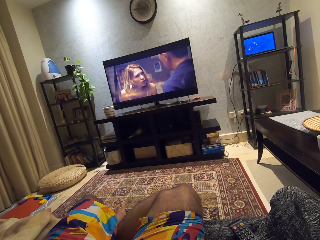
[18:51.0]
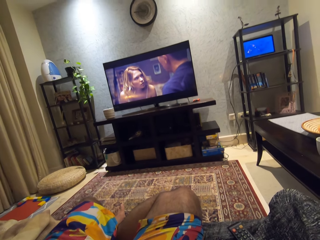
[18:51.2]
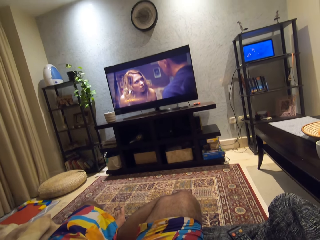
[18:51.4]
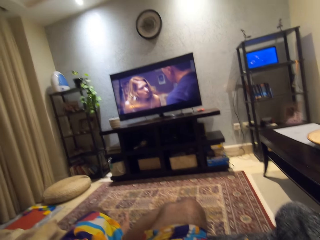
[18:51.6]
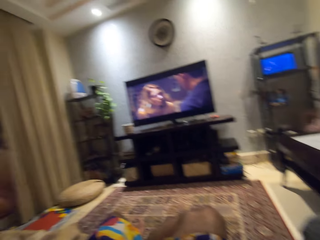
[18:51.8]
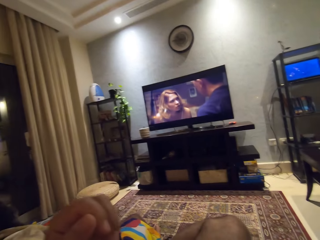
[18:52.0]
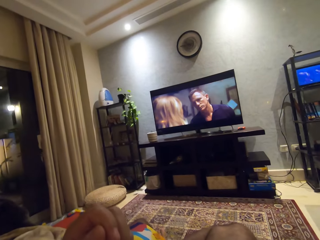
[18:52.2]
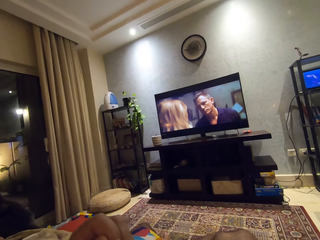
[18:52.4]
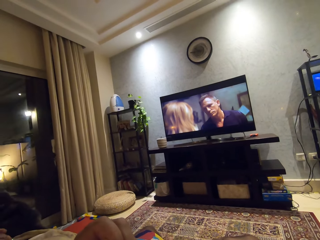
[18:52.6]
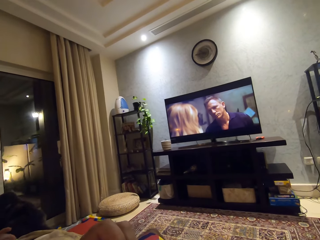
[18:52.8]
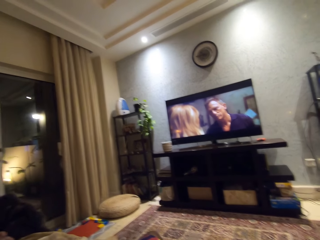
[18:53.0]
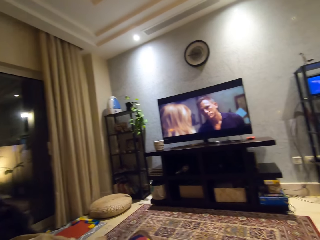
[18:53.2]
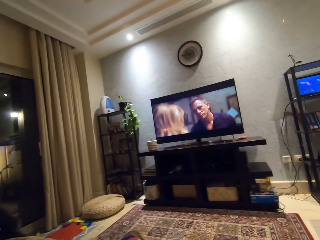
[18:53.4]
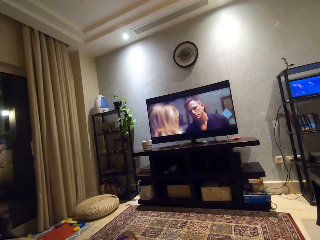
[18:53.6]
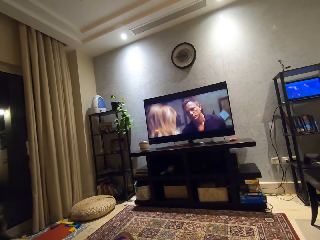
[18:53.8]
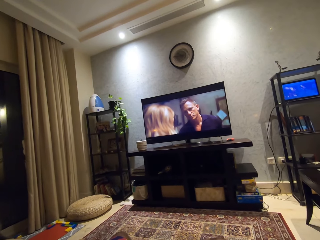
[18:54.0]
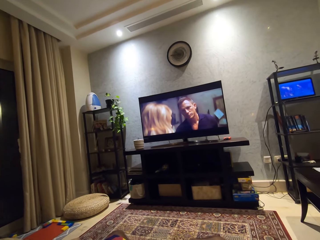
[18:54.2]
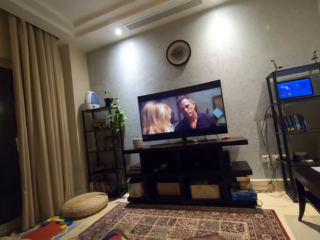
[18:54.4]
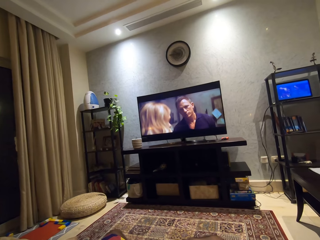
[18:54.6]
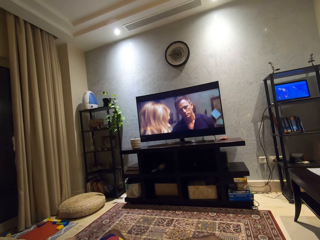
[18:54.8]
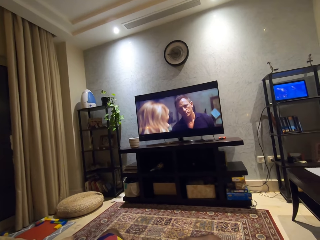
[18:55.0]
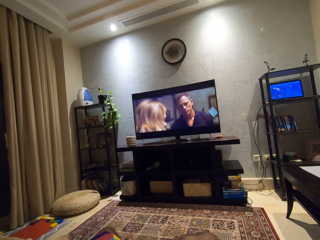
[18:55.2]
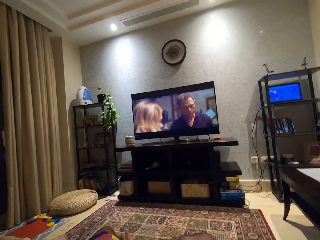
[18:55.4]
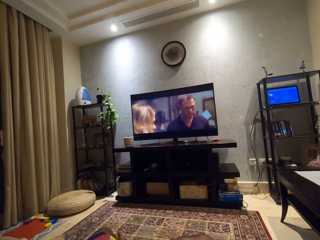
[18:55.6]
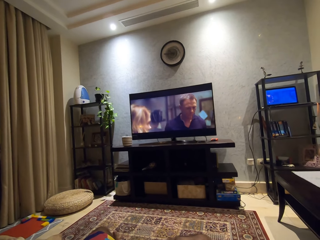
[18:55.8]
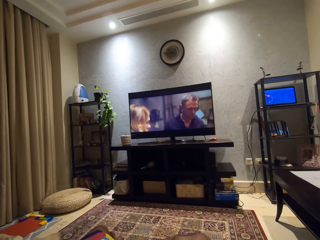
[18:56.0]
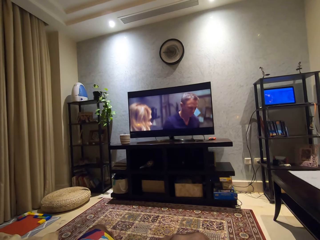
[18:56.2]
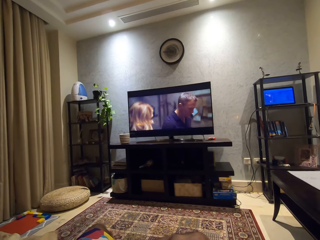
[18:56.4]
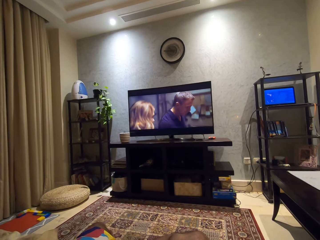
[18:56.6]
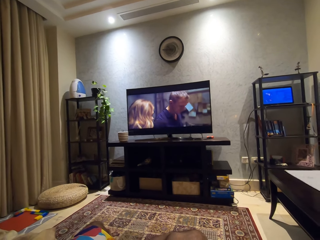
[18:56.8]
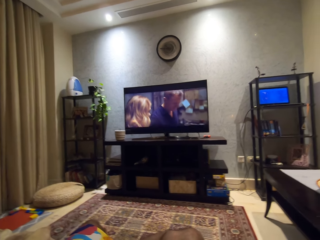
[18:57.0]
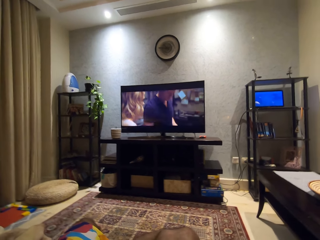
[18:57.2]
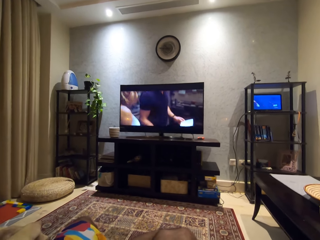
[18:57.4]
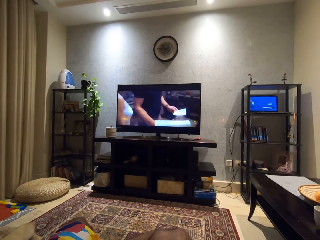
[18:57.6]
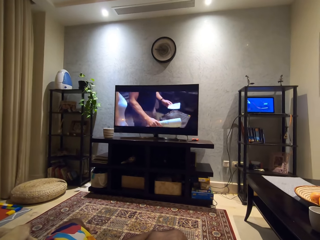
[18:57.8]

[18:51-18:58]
The camera wearer moves the hand.

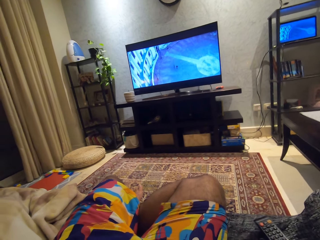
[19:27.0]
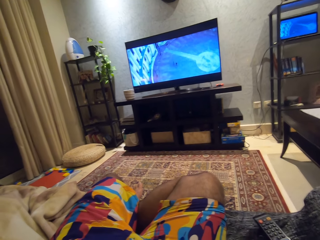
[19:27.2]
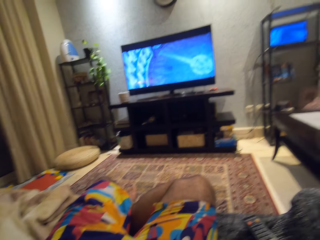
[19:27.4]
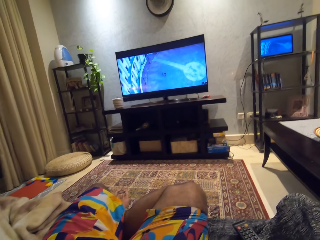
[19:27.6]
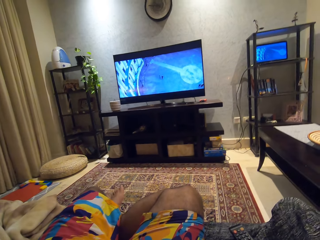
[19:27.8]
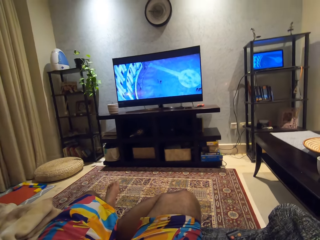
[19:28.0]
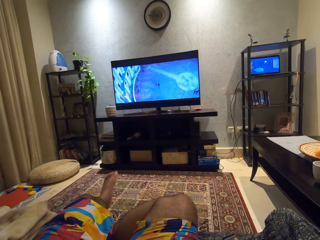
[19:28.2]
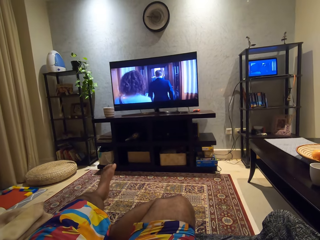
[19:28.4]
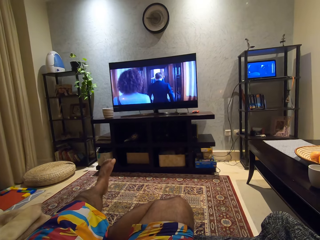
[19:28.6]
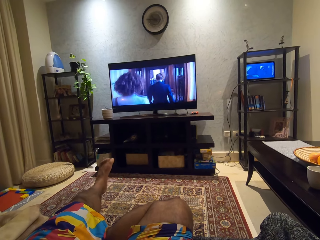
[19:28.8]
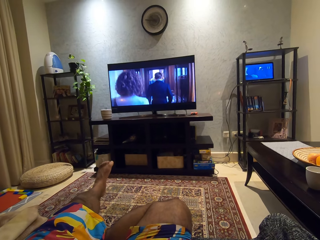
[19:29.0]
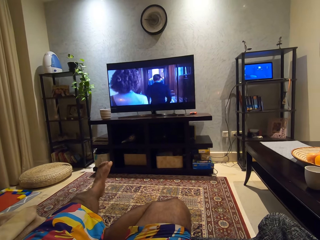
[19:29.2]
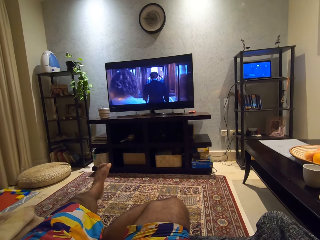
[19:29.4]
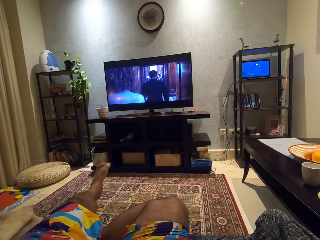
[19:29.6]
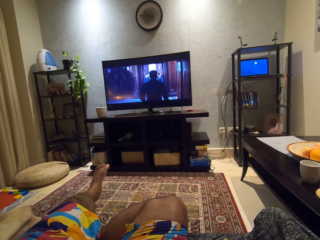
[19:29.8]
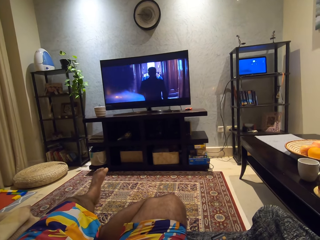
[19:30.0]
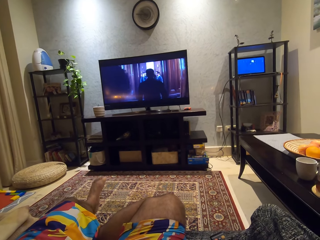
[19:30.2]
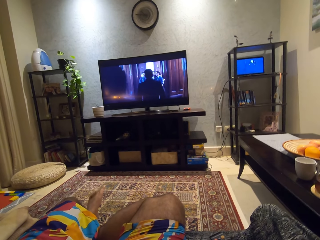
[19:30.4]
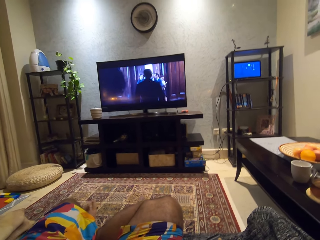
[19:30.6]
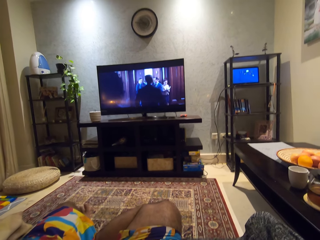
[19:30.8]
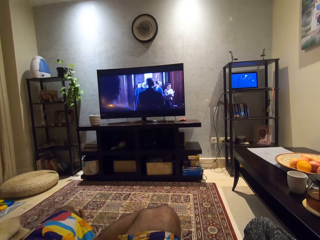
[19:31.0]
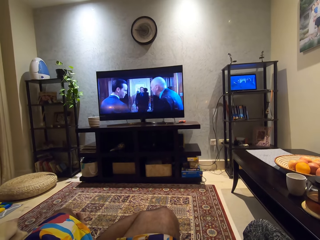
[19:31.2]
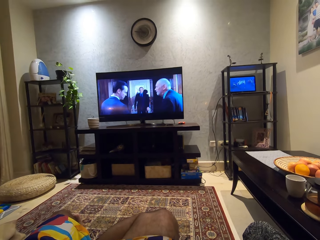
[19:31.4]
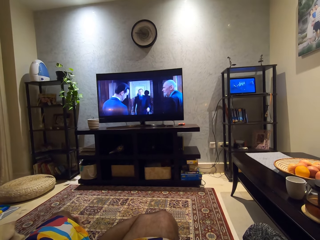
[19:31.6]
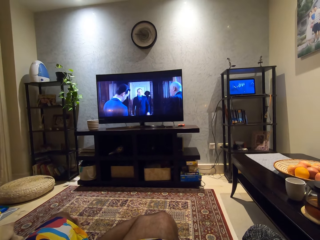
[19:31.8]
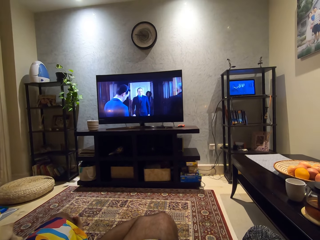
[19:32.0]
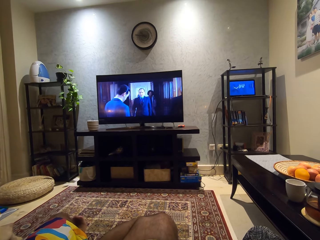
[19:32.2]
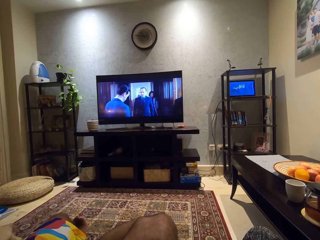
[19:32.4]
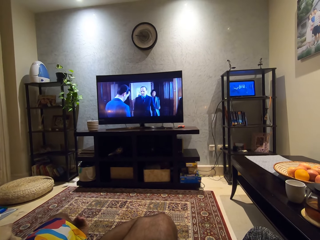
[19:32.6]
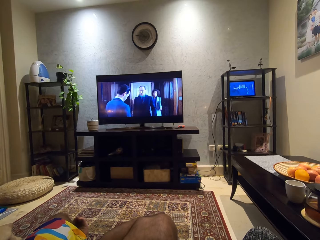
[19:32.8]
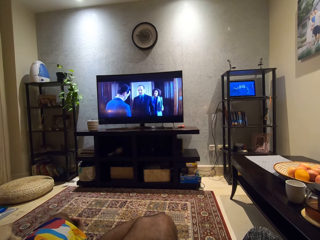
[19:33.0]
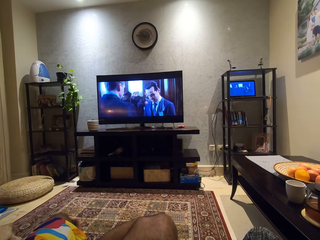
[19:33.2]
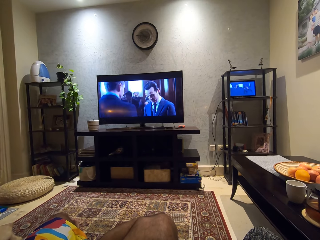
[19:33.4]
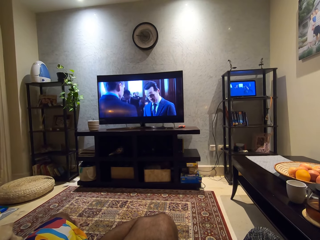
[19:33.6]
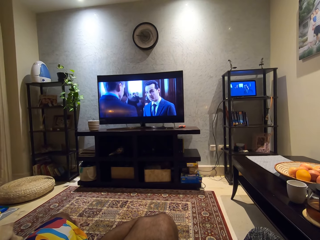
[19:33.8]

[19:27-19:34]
The camera wearer moves the leg.

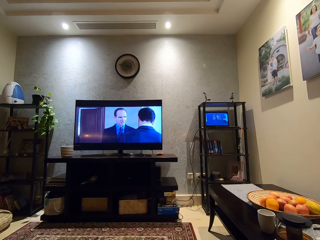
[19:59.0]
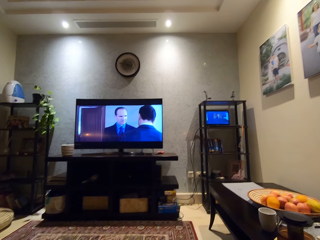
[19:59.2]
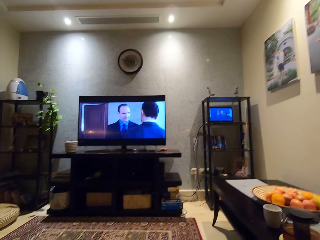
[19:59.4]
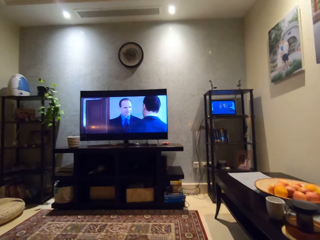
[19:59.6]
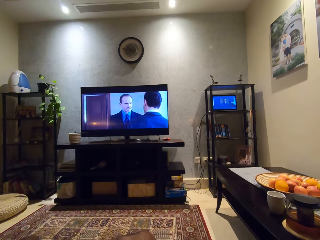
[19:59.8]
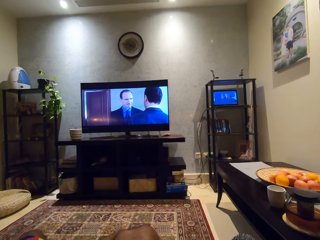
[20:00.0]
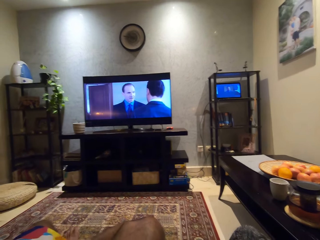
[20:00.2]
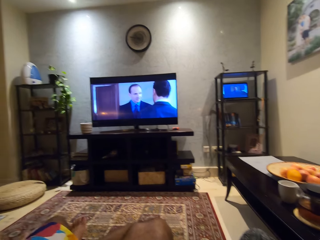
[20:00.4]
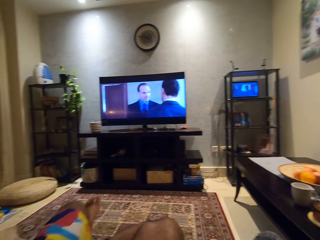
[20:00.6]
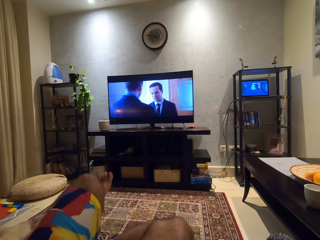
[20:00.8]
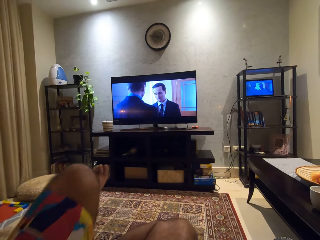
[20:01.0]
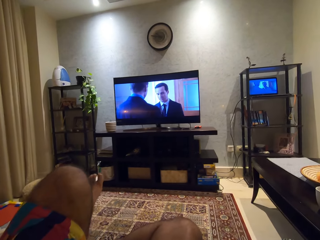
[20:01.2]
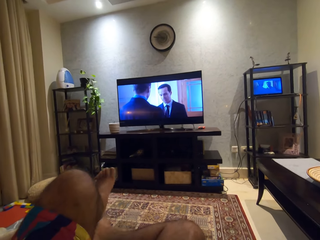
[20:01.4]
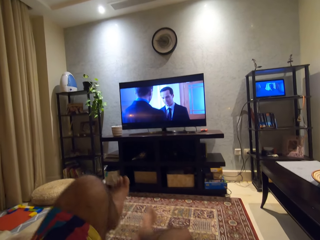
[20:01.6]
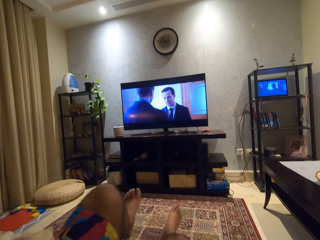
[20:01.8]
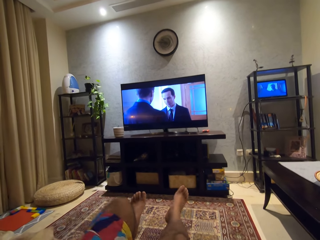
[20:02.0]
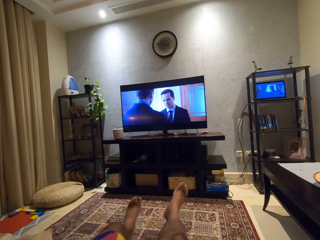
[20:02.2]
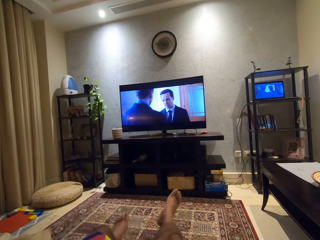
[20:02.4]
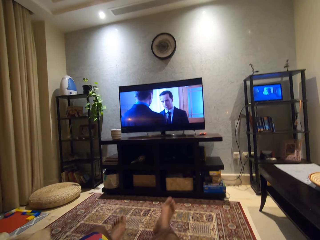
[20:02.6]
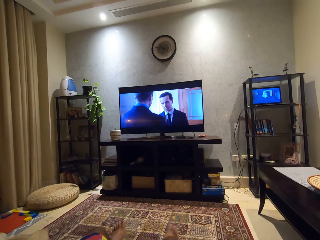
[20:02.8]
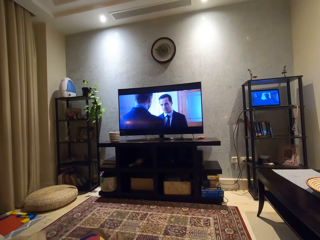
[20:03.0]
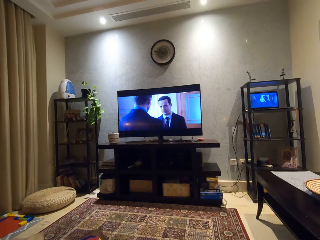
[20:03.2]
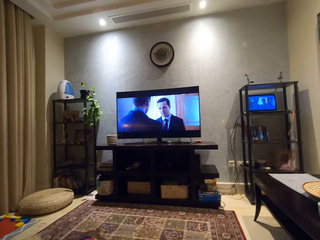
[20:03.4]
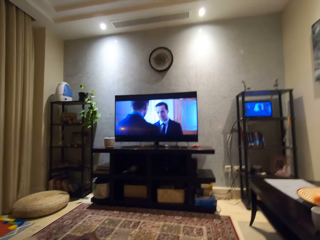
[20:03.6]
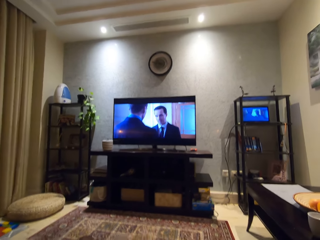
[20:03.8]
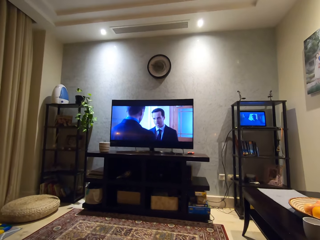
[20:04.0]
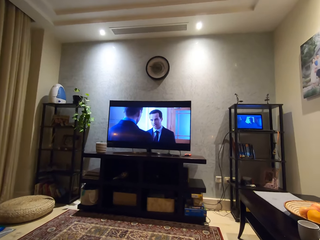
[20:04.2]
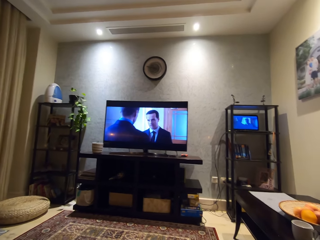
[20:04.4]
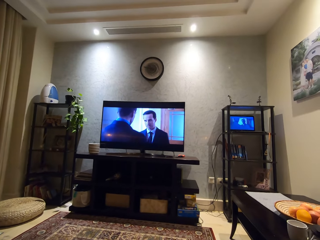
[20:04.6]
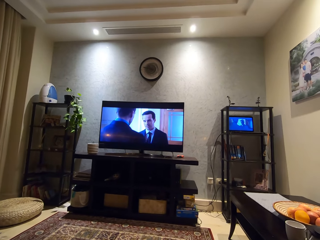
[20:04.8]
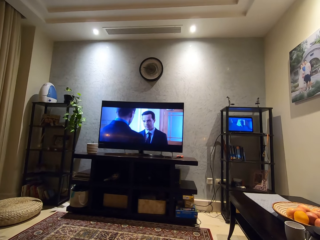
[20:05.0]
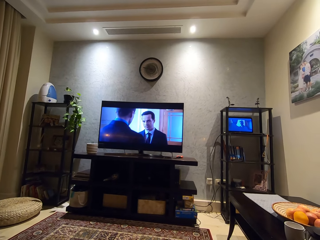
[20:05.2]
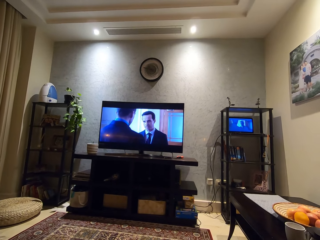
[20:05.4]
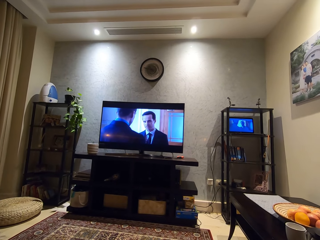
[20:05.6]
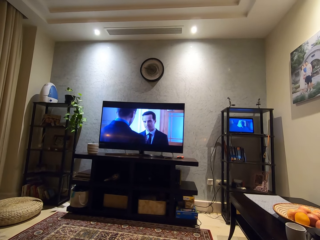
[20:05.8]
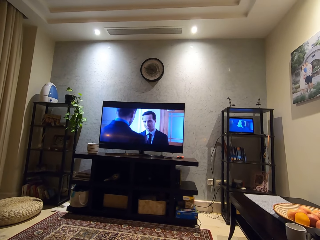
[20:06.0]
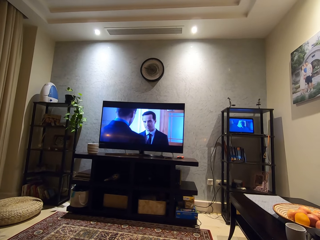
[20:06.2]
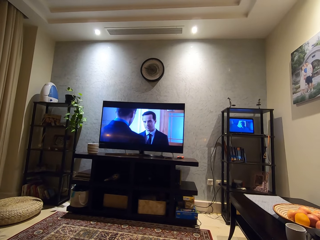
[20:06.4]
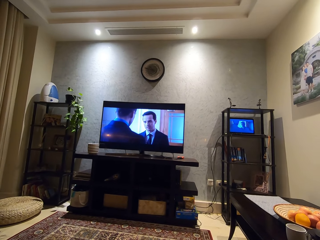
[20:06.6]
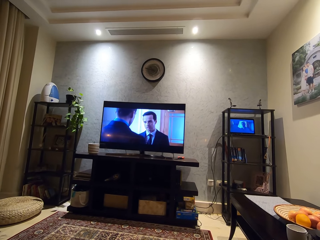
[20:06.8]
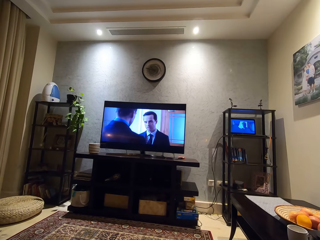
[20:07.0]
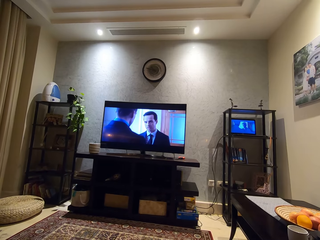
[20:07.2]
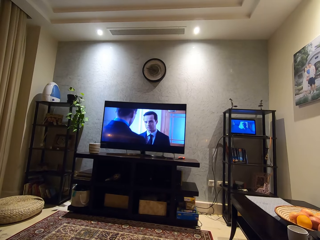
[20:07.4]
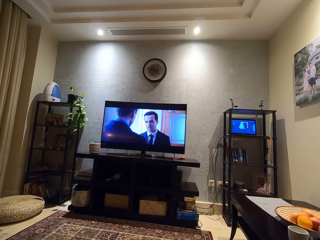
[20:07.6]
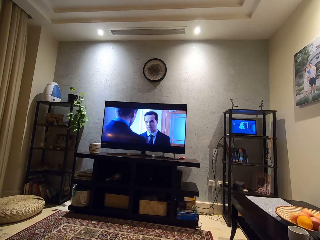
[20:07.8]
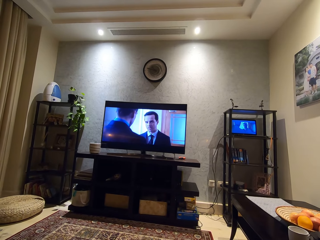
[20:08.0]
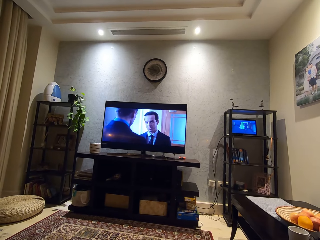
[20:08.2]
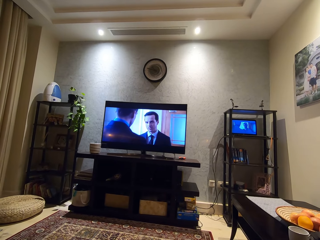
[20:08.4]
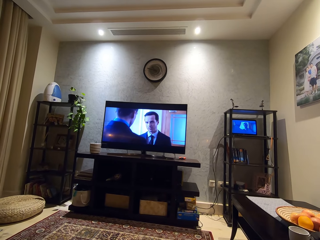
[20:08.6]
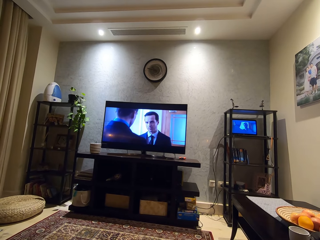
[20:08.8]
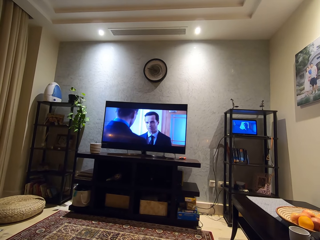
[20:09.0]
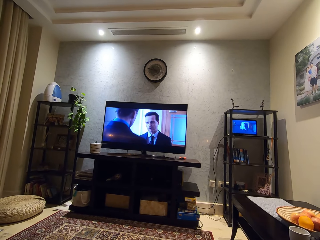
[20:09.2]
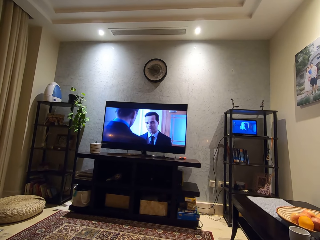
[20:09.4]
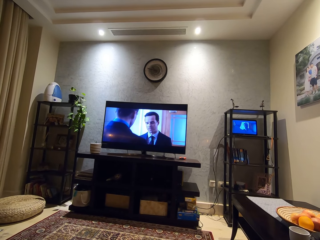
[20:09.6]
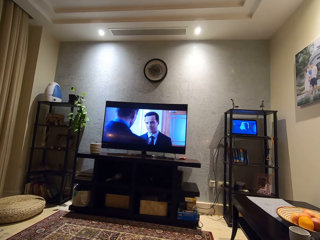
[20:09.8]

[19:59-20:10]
The camera wearer adjusts his legs. He moves the legs upwards.
